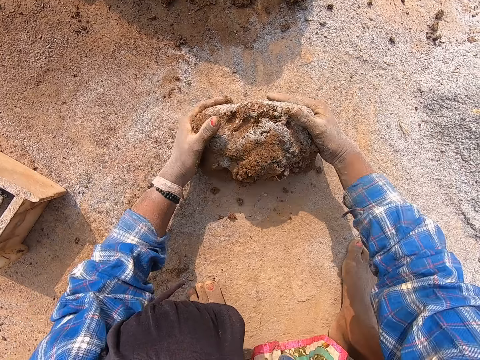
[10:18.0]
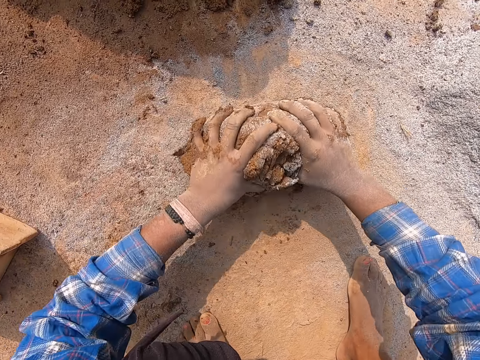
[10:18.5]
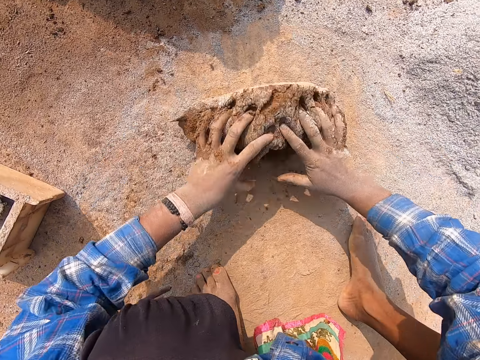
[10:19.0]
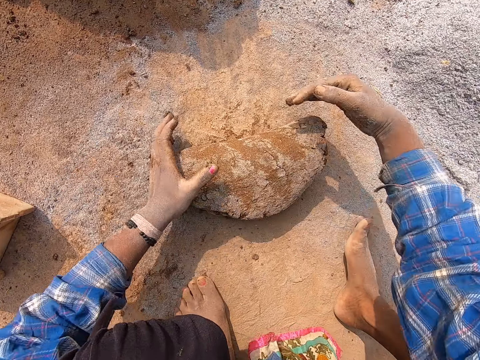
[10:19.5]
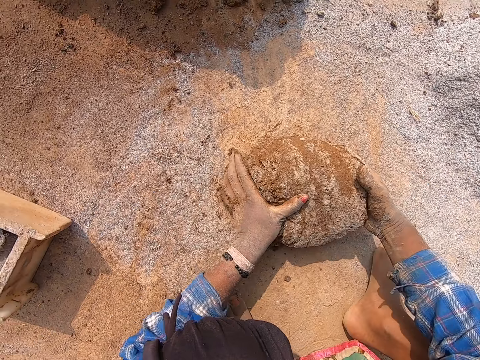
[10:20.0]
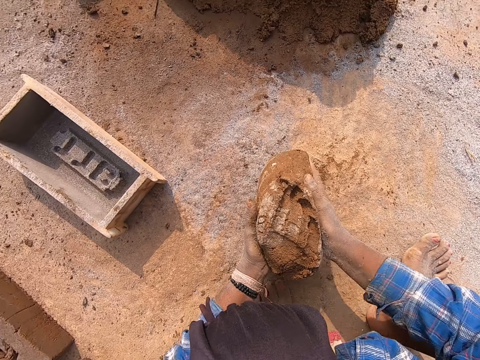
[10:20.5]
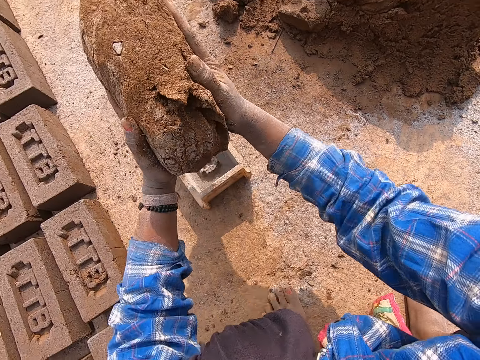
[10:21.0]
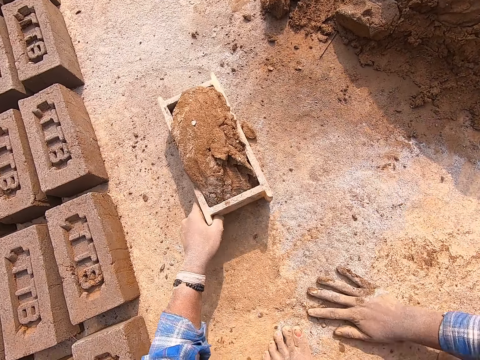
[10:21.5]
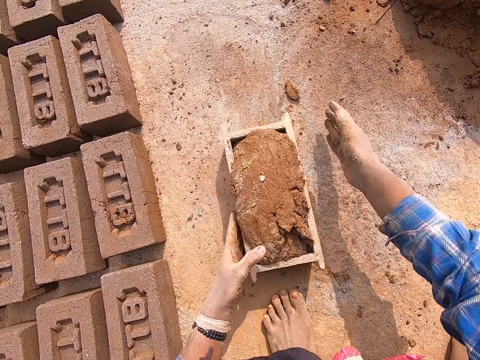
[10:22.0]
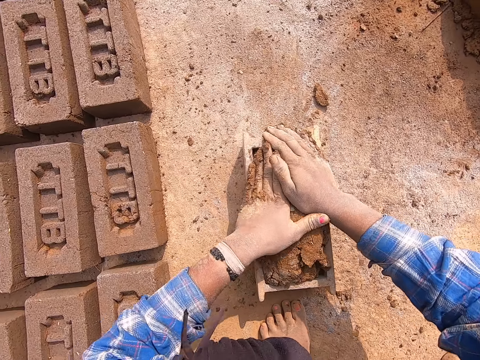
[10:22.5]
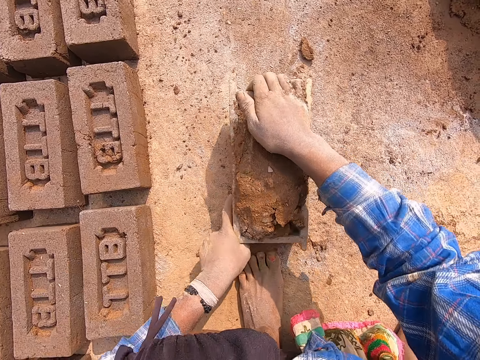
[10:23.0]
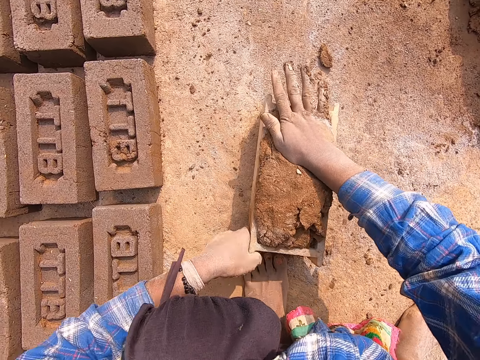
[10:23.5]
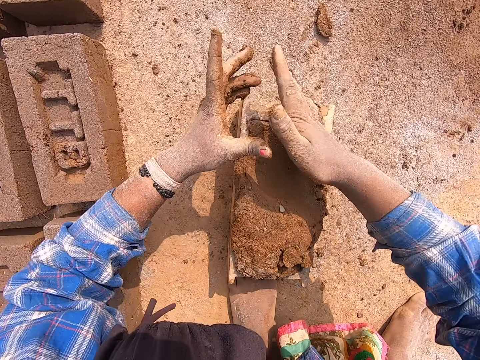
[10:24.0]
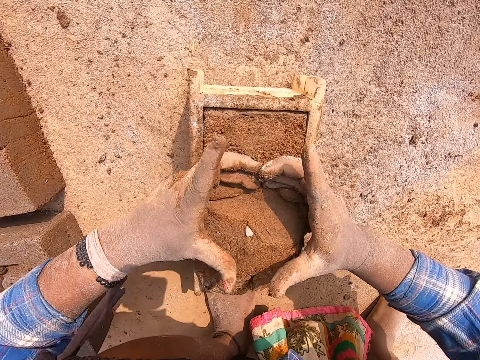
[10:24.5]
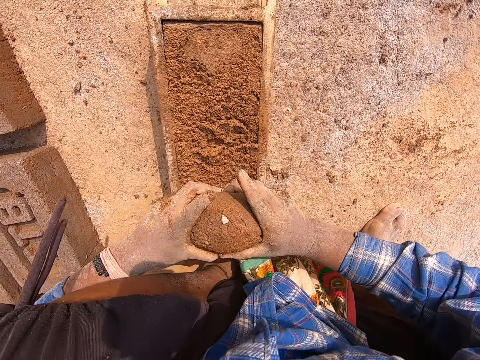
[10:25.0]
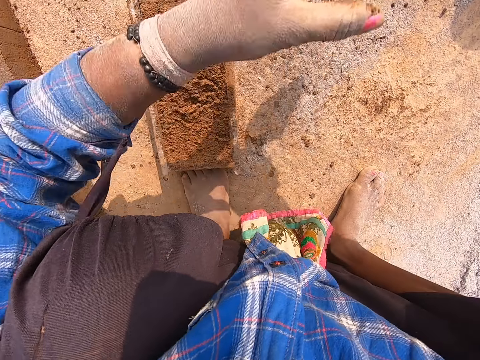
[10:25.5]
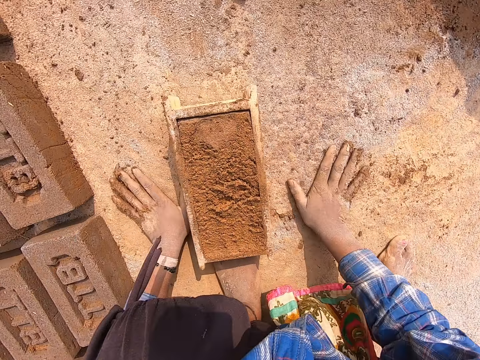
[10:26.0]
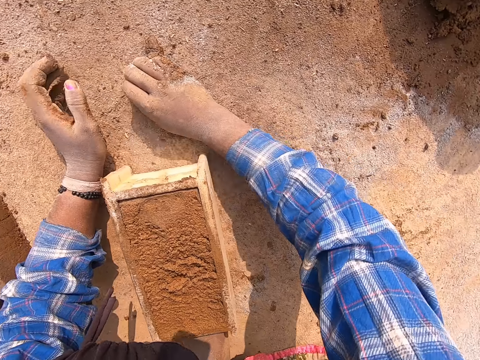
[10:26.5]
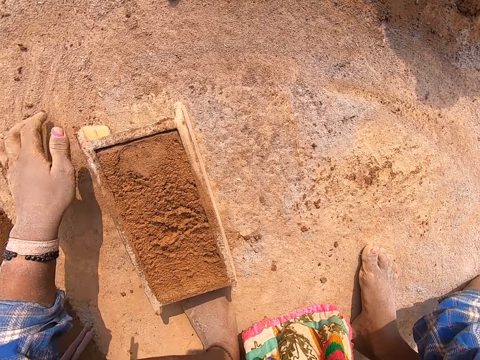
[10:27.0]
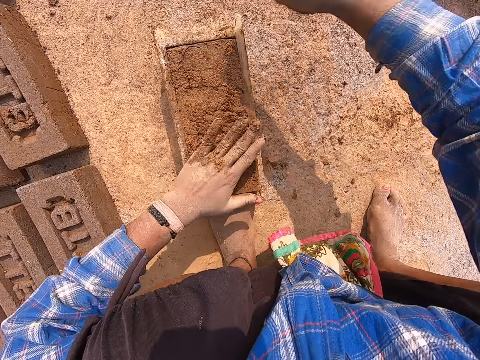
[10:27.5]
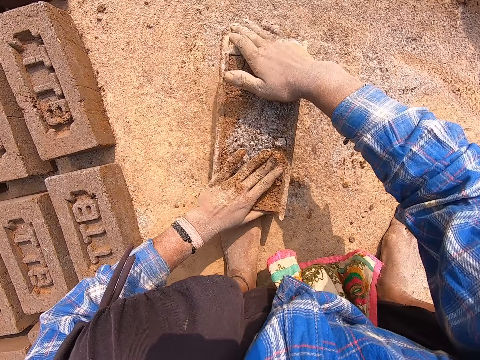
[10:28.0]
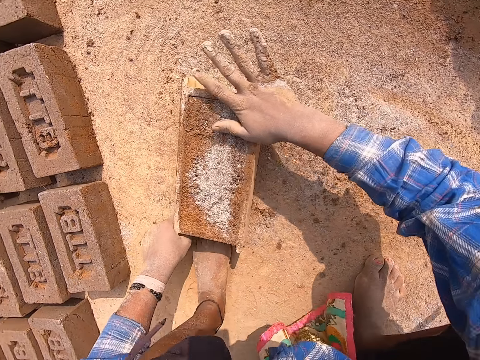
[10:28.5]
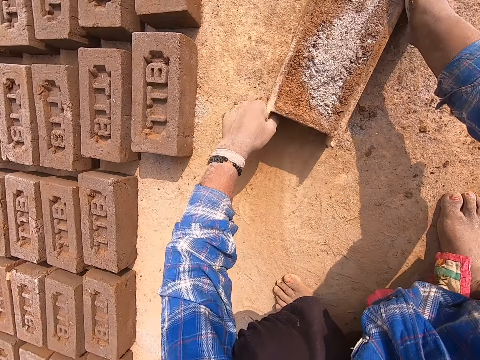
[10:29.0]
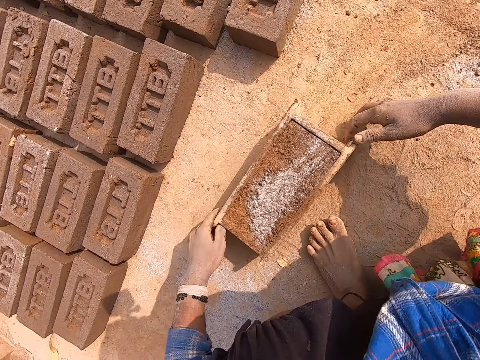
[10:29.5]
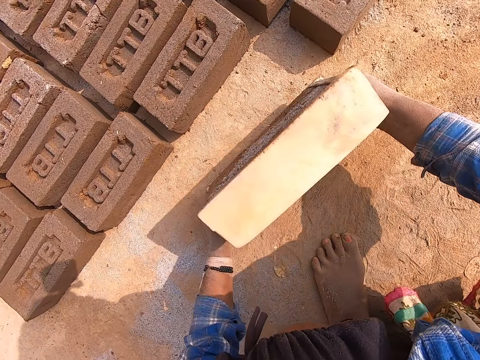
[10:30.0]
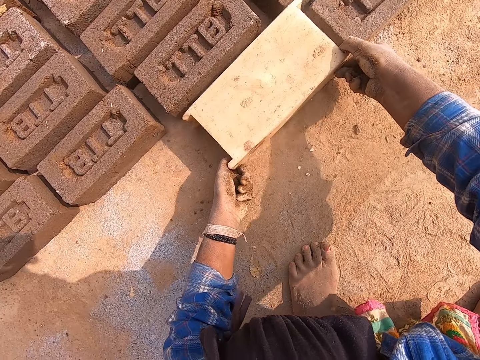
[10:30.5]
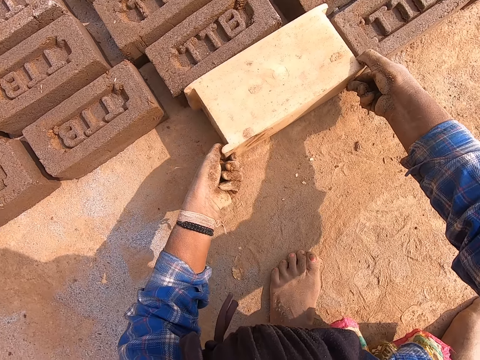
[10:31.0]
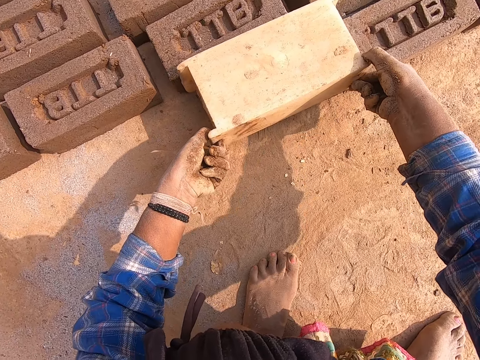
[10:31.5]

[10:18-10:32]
The camera wearer carries the wet clay from the ground with both hands. He drops the wet clay in his hands into the brick mold. He rubs his right hand on the ground. He drags the brick mold with wet clay on the ground with his left hand. He presses the wet clay inside the brick mold with his hands. He adjusts the brick mold with wet clay on the ground with both hands. He scrapes the top part of the wet clay in the brick mold with his hands. He throws the piece of wet clay in his right hand on the heap of wet clay. He rubs his hands on the ground. He packs some sand from the ground with his right hand. He taps the wet clay inside the brick mold with his left hand. He sprinkles the sand in his right hand on the wet clay in the brick mold. He adjusts the brick mold with wet clay on the ground with both hands. He rubs his right hand on the wet clay in the brick mold. He moves the brick mold with wet clay from the ground with both hands. He turns the brick mold. He pours the brick from the brick mold on the ground with his hands.

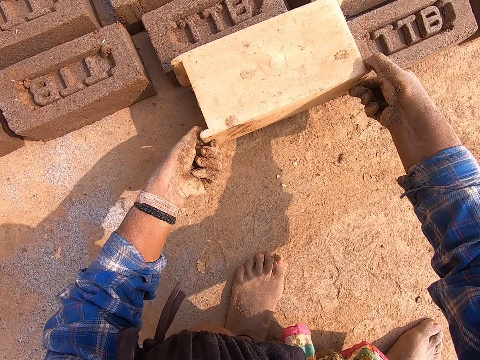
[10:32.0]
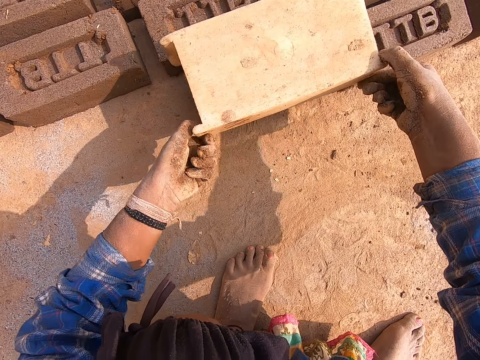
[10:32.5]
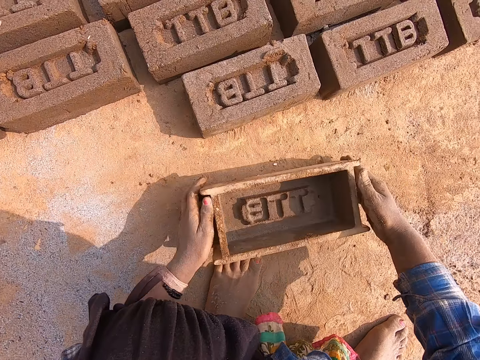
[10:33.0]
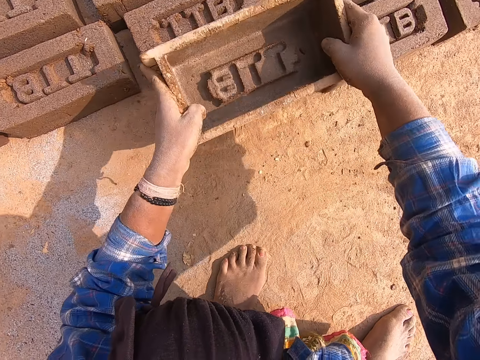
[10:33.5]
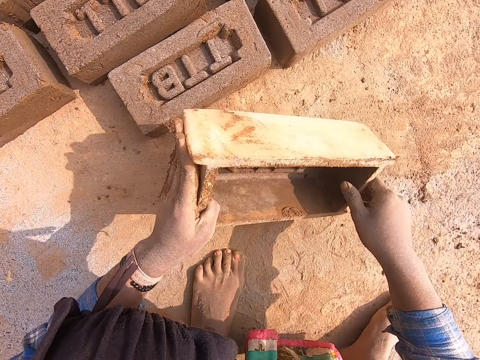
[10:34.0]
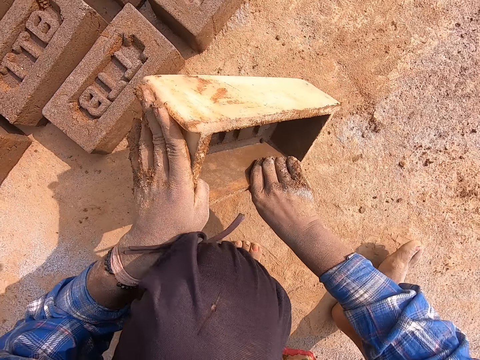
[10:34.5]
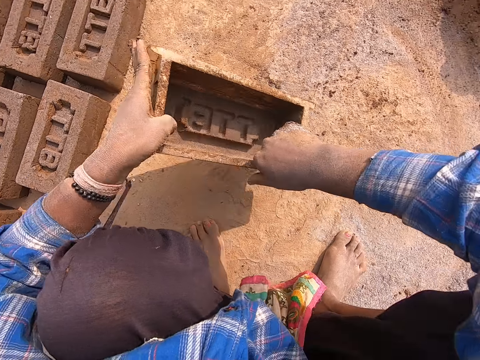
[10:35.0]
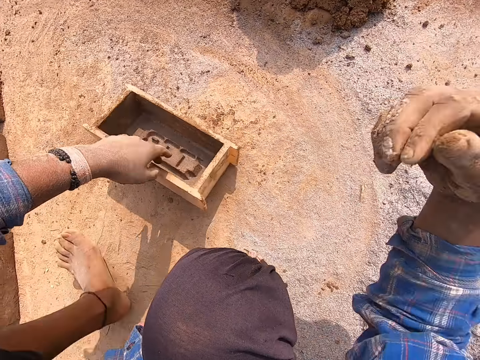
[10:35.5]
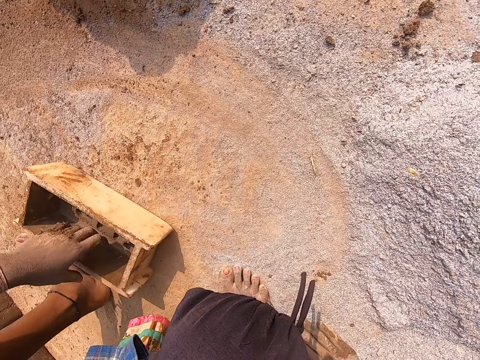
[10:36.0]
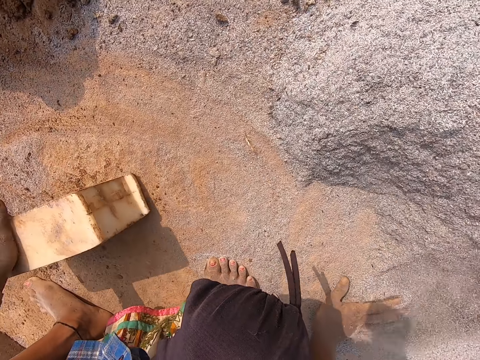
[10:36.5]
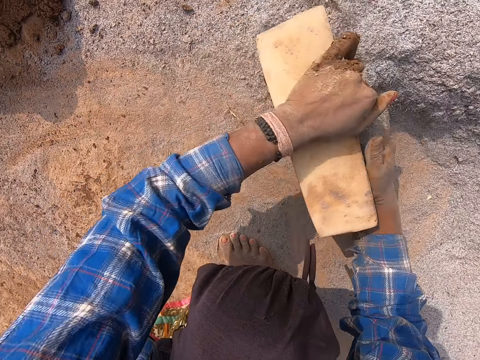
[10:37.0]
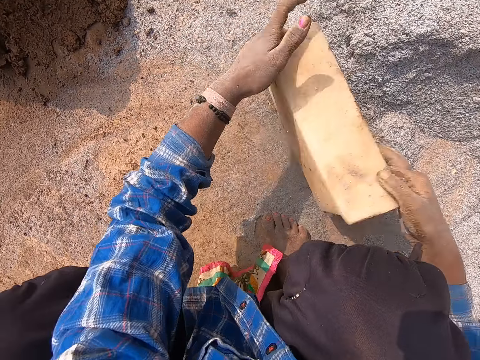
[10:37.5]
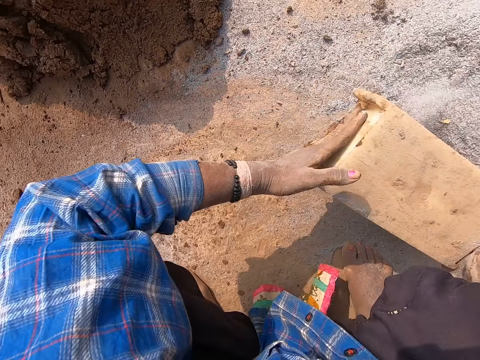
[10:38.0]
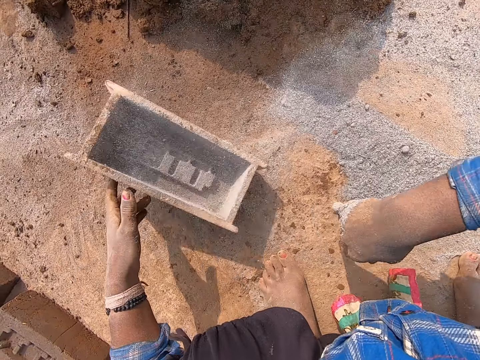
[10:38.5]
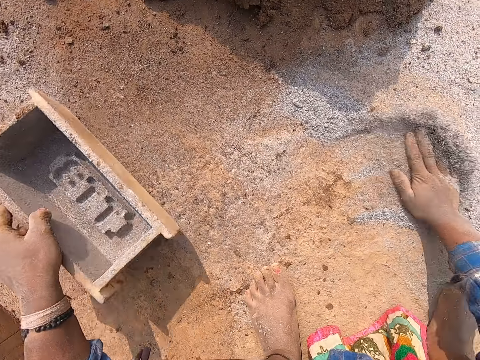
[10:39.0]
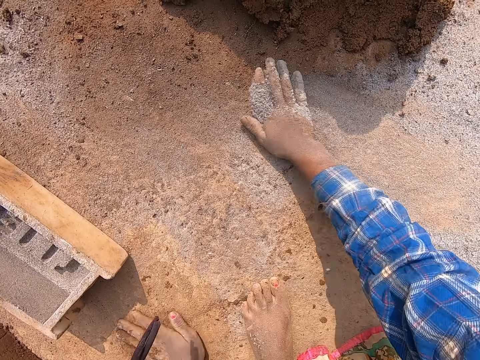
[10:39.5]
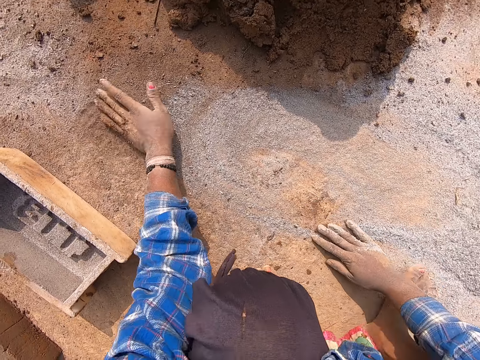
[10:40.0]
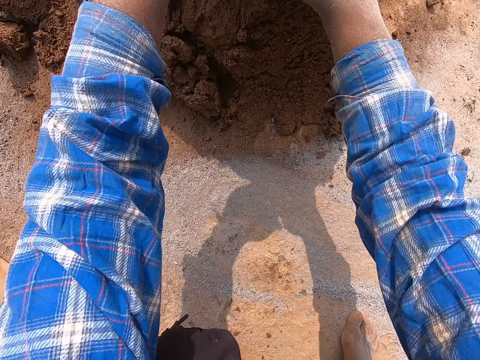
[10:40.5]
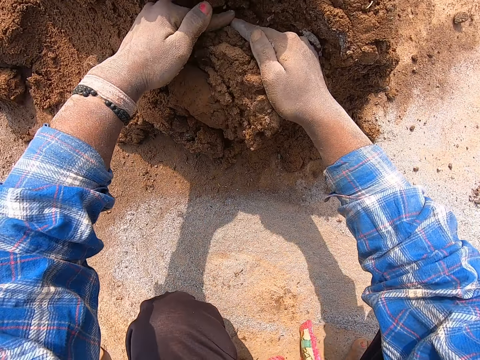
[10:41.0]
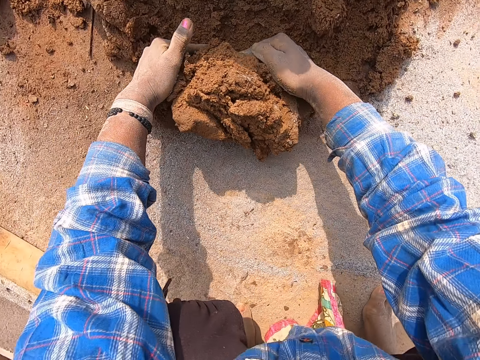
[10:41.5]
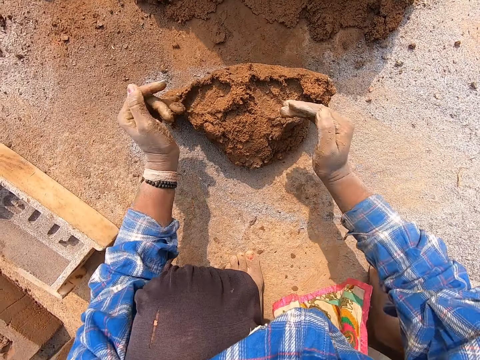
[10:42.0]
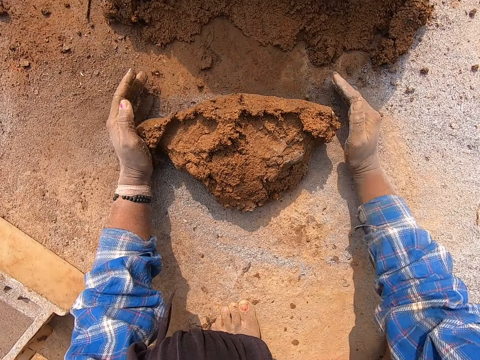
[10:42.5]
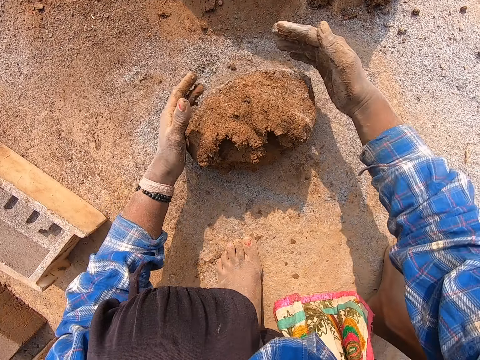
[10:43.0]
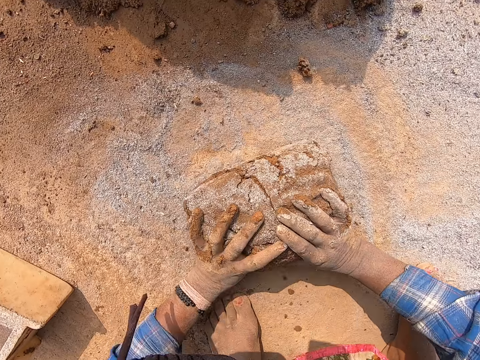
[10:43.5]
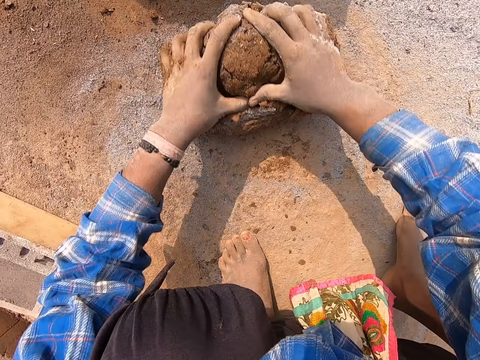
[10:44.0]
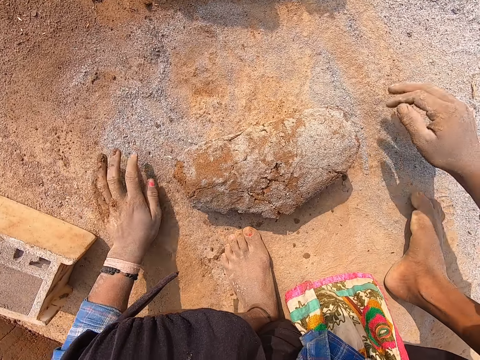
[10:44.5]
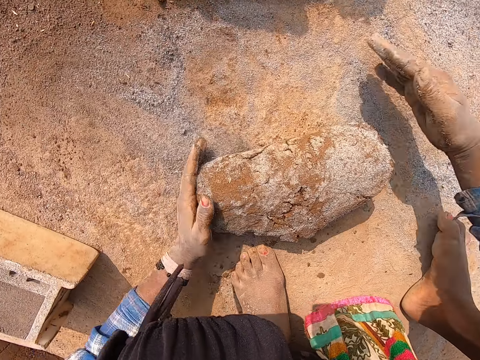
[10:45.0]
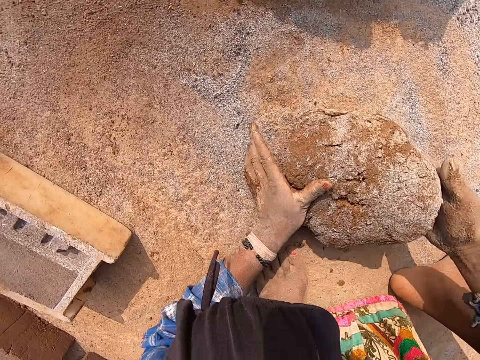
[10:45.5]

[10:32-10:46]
The camera wearer places the brick mold in his hands on the ground. He presses the clay on the ground with the brick mold in his hands. He places the brick mold on the brick. He drops the brick mold in his hands on the ground. He cleans the inner part of the brick mold with his right hand. He packs the sand on the ground with his right hand. He picks up the brick mold from the ground with his left hand. He packs some sand from the ground into the brick mold in his left hand. He pours out the sand inside the brick mold on the ground. He turns the brick mold. He throws the brick mold in his hands on the ground. He rubs his hands on the ground. He spreads the sand on the ground with the hands. He cuts wet clay from the heap of wet clay with both hands. He rubs his hands on the ground. He rolls the wet clay on the ground with both hands. He rubs his hands on the ground. He carries the wet clay from the ground with both hands.
